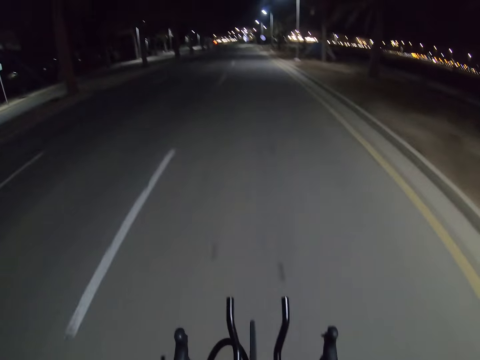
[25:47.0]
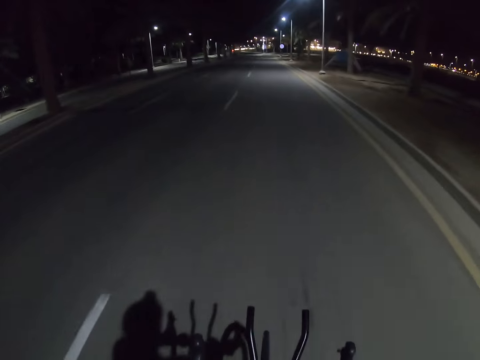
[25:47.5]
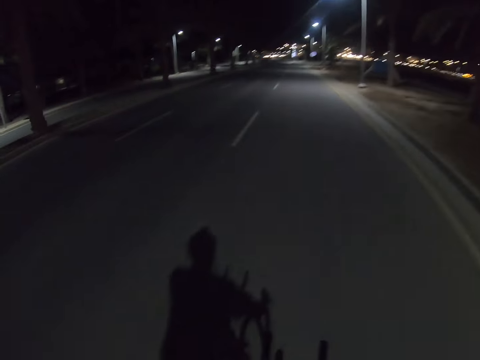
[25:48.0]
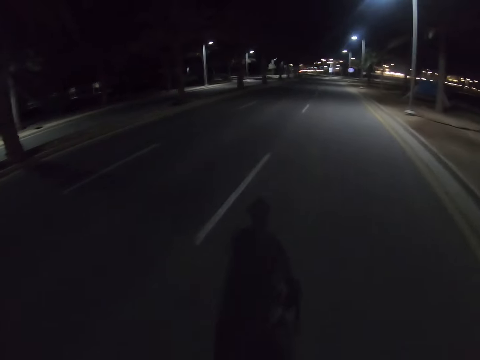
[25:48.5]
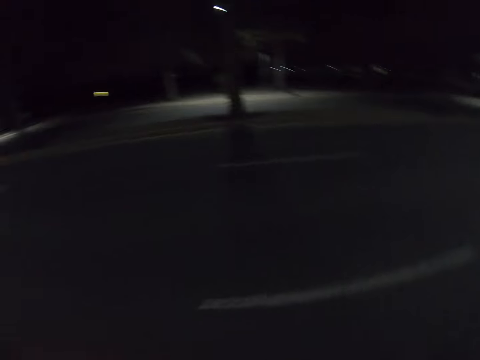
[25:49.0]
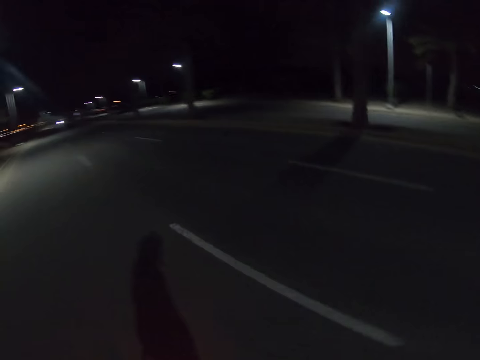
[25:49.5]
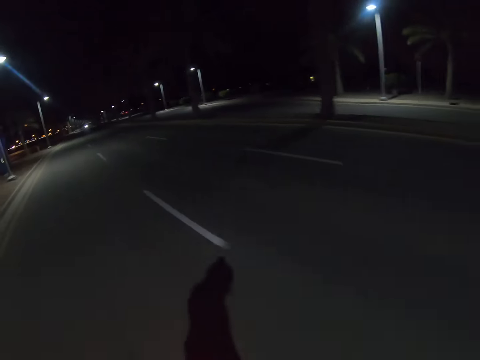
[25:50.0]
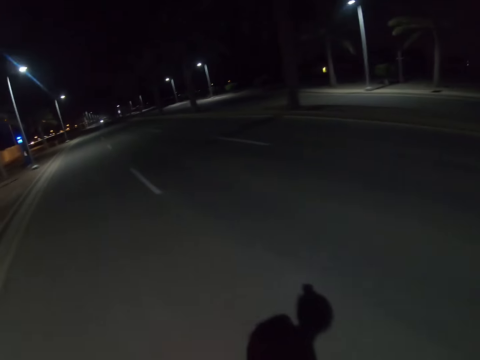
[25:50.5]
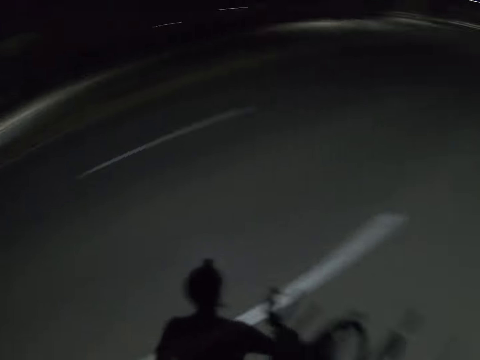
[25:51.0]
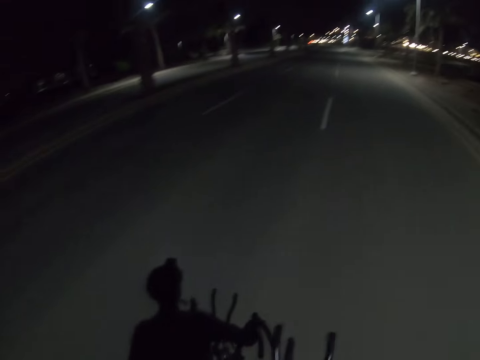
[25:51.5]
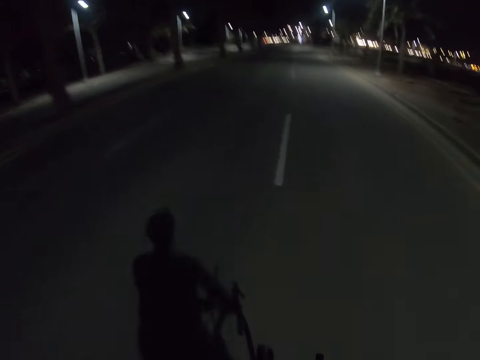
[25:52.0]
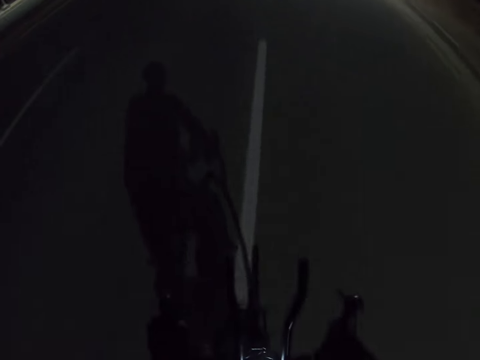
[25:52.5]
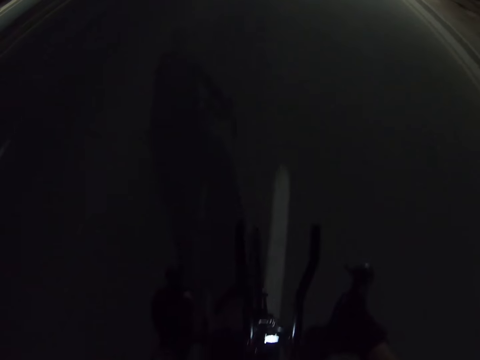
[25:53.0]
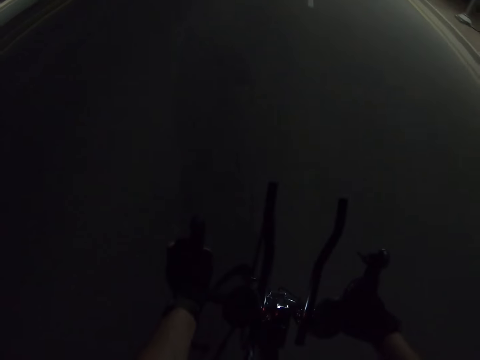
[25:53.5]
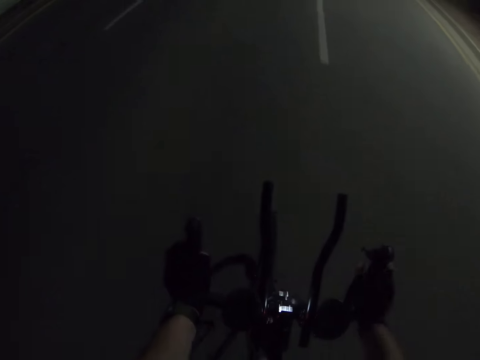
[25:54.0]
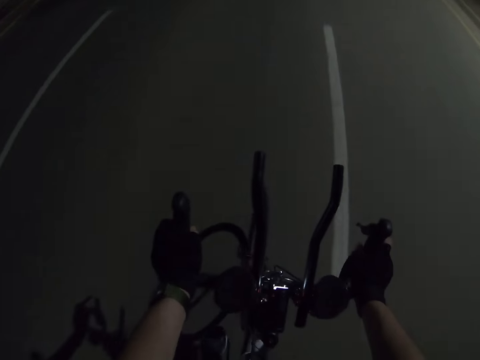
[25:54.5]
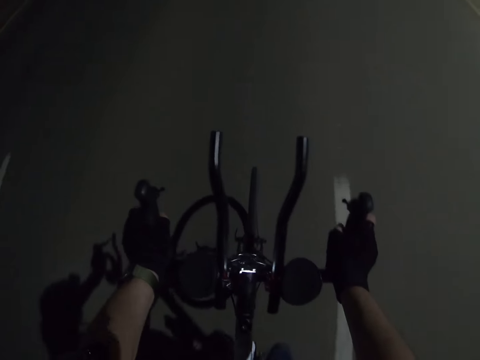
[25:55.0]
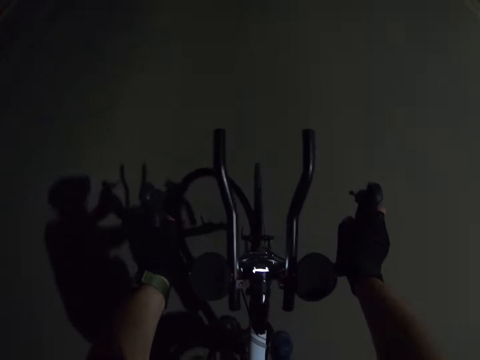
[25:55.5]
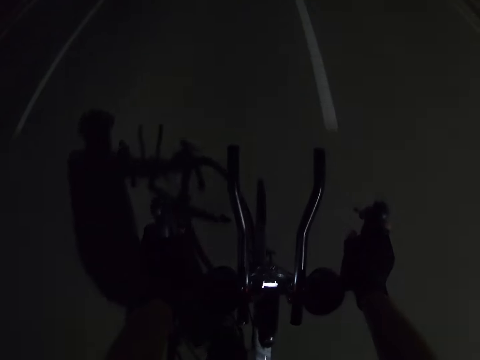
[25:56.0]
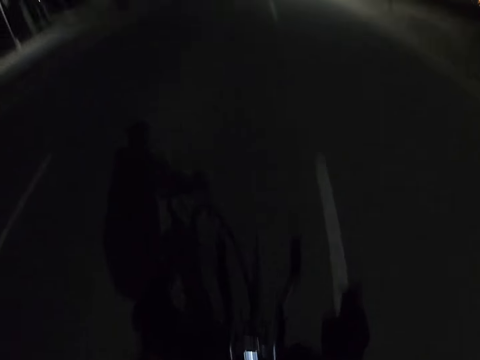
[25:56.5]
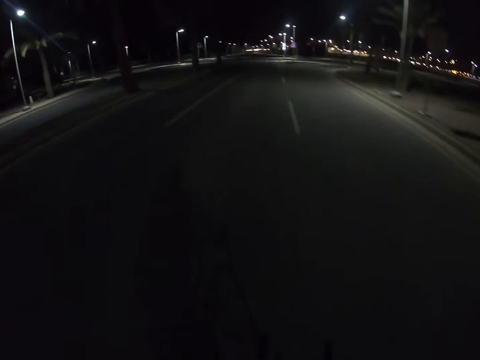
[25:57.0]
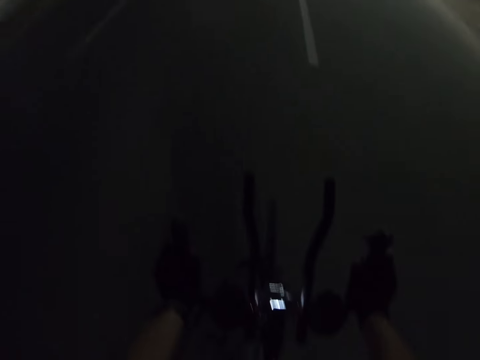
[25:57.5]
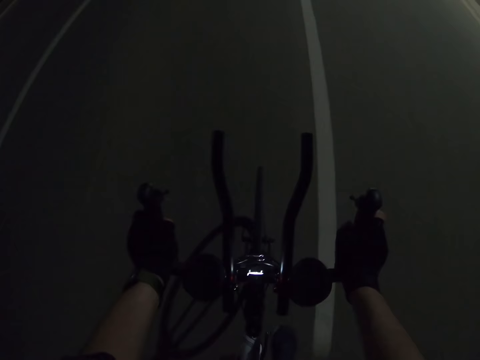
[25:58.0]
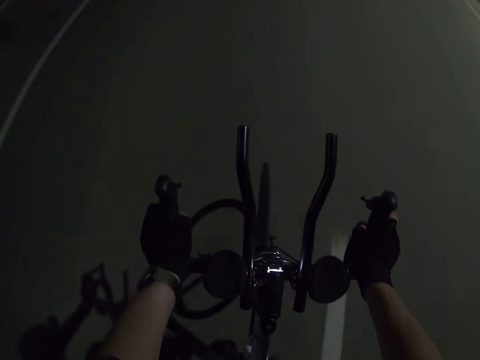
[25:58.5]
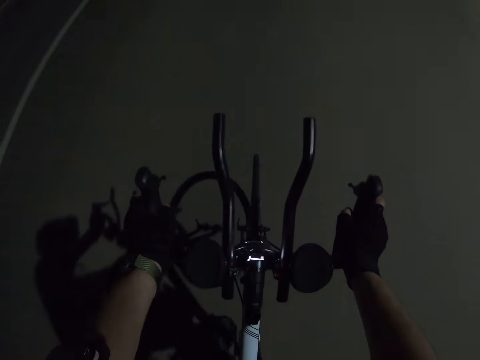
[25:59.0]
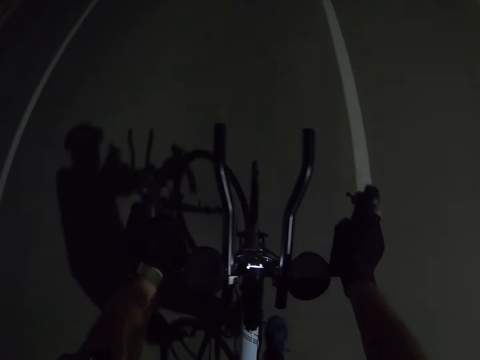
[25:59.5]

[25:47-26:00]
The camera wearer looks around. They ride a bicycle on the road. They straighten a hand on the handle. They ride the bicycle on the road.

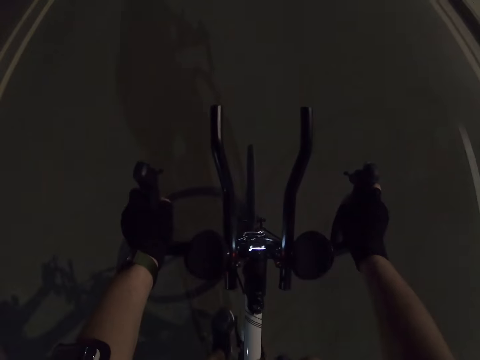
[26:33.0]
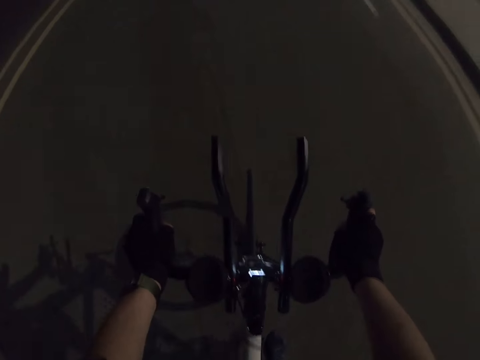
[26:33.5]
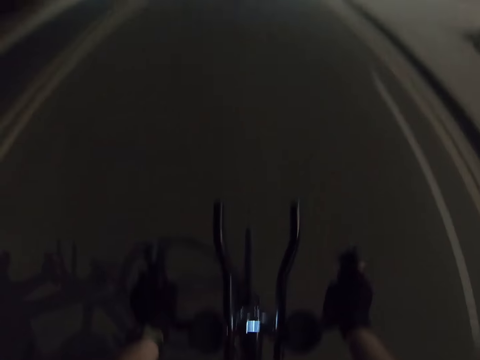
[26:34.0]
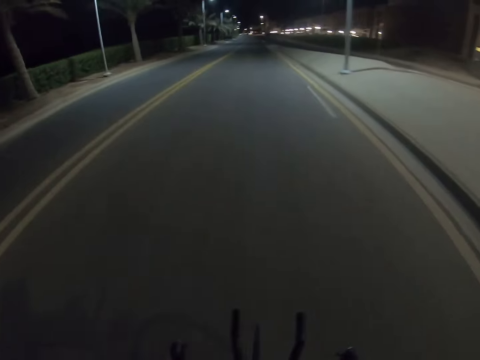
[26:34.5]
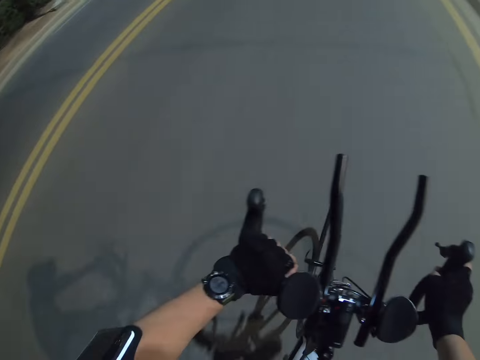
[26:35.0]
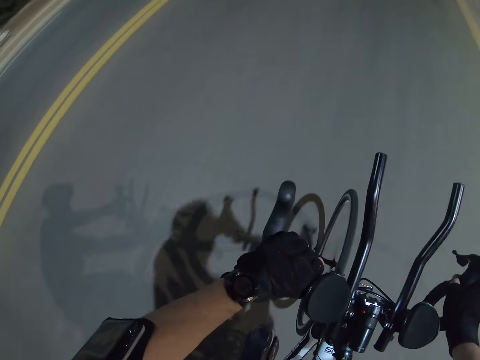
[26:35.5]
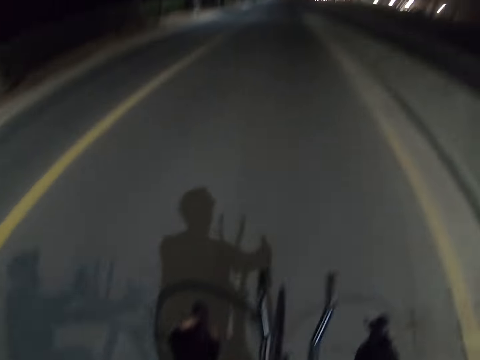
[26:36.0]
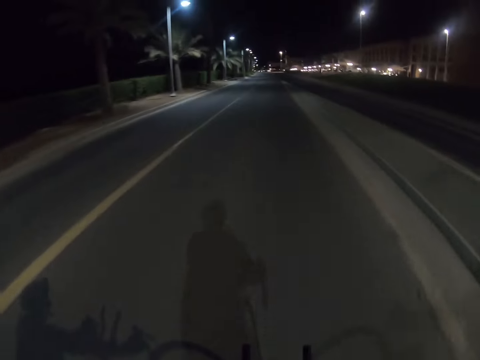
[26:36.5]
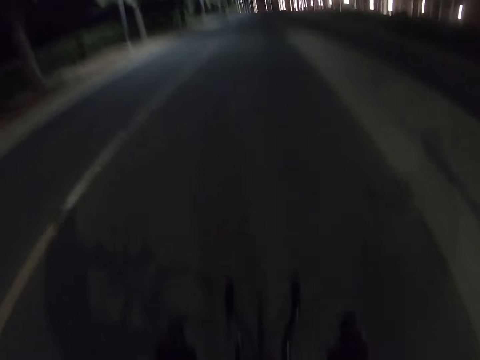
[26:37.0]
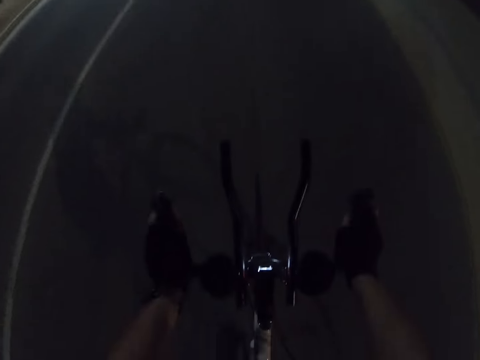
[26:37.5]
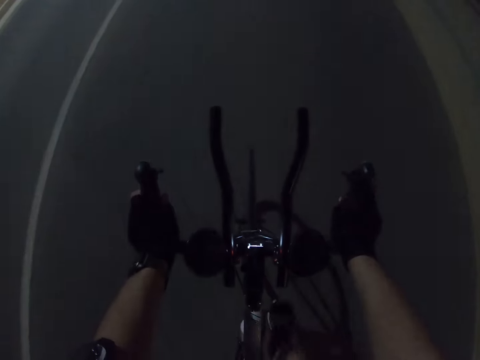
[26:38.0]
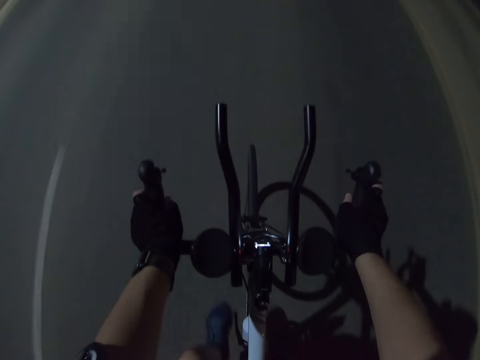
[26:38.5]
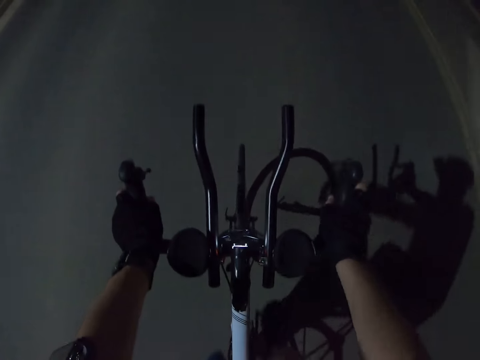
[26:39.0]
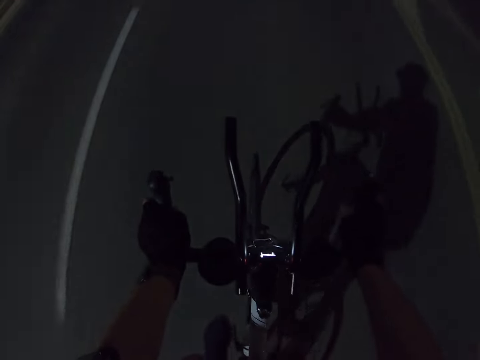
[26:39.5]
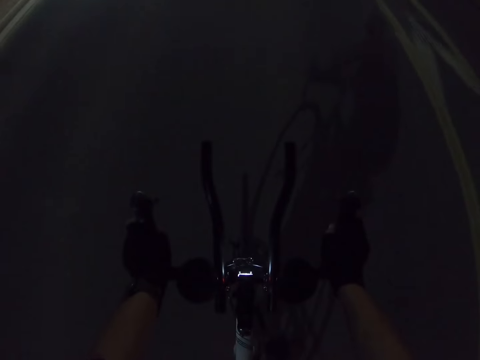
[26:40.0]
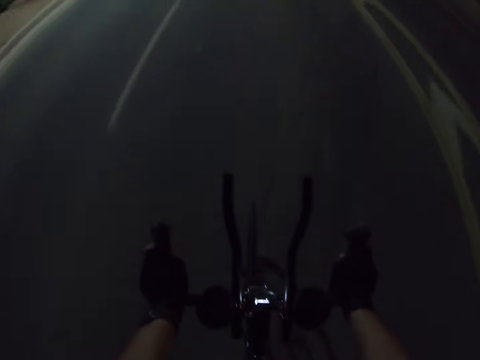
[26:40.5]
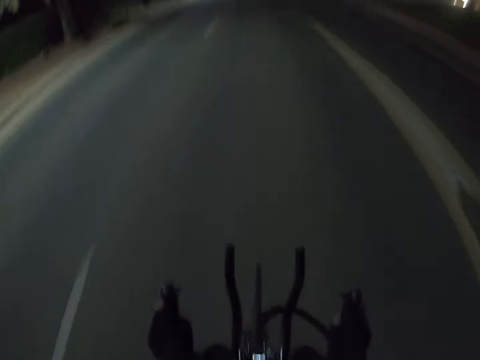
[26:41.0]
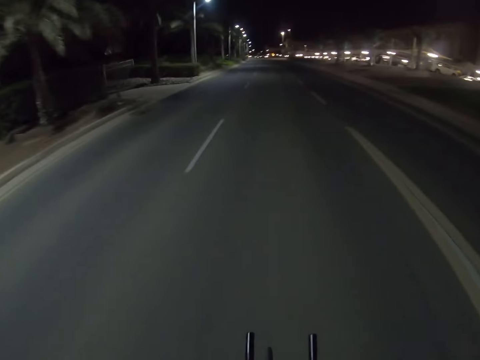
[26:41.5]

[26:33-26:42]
The camera wearer checks the watch on the left hand. They ride a bicycle on the road.

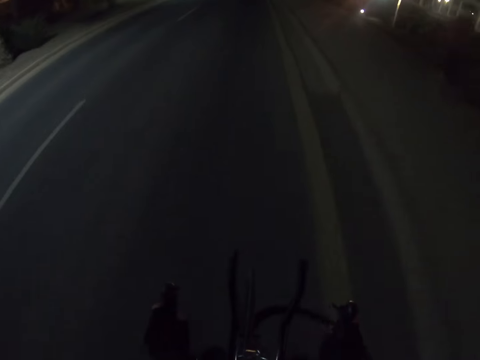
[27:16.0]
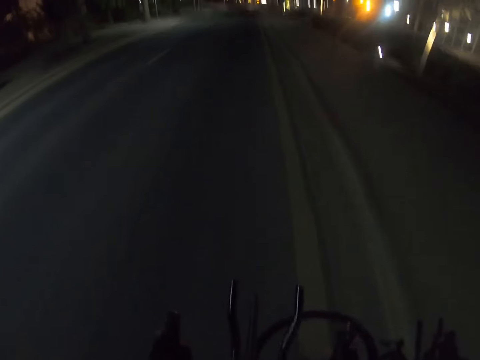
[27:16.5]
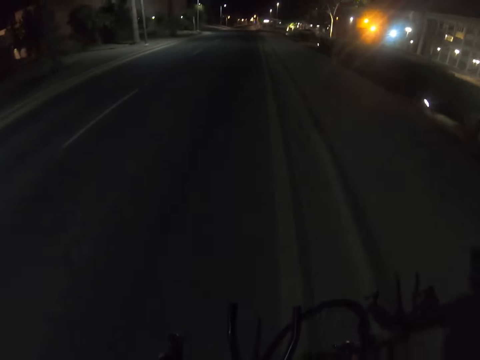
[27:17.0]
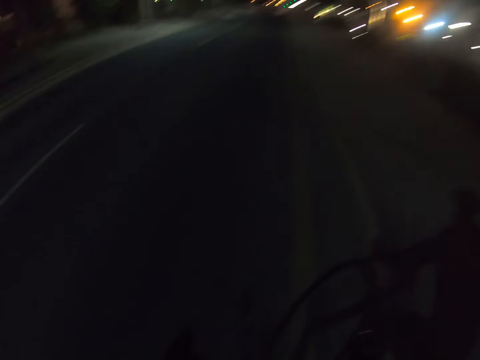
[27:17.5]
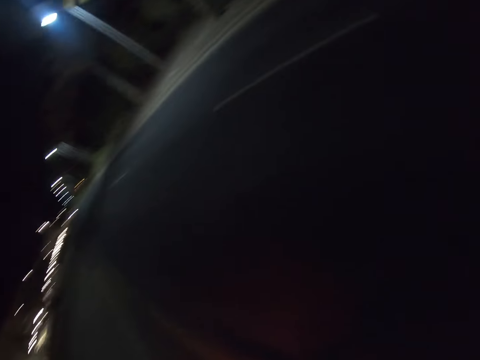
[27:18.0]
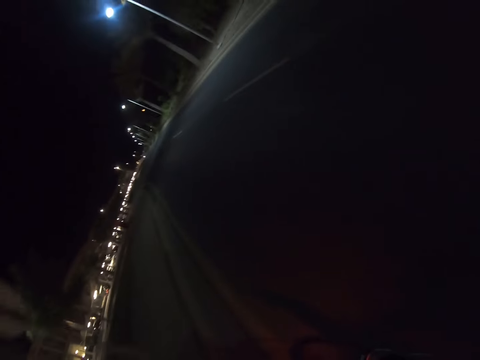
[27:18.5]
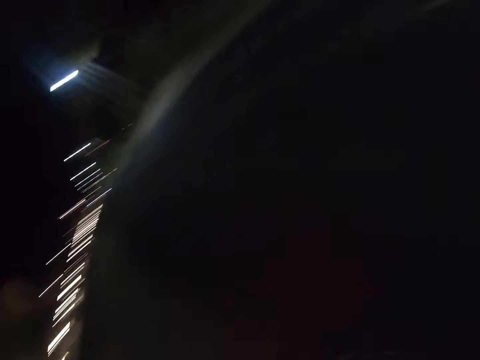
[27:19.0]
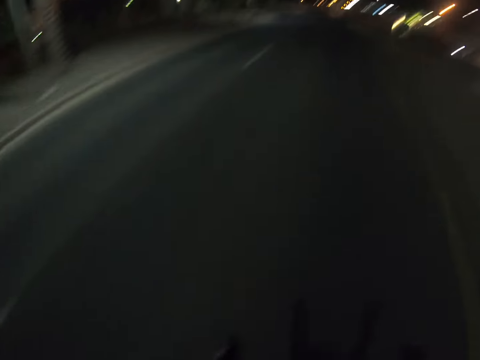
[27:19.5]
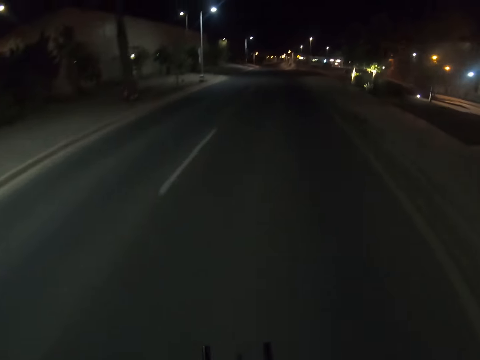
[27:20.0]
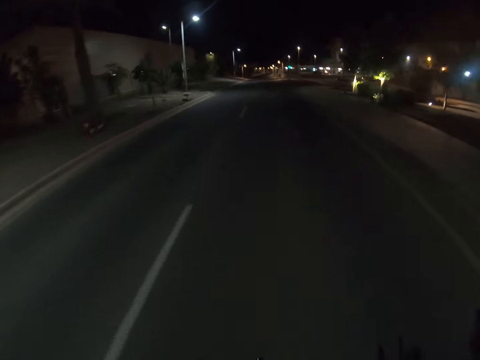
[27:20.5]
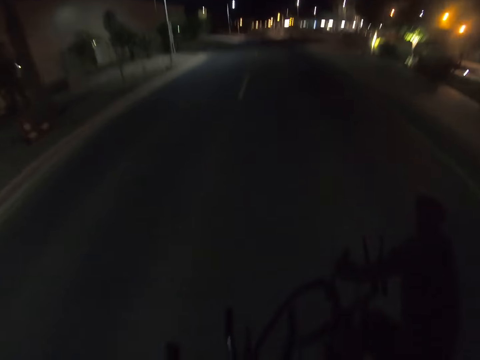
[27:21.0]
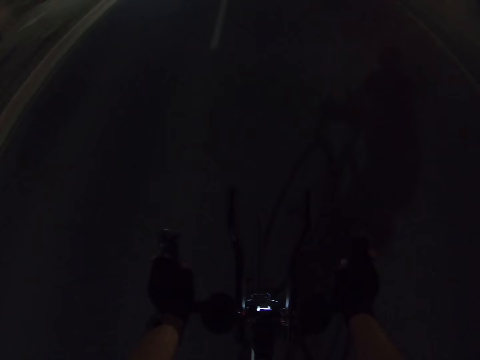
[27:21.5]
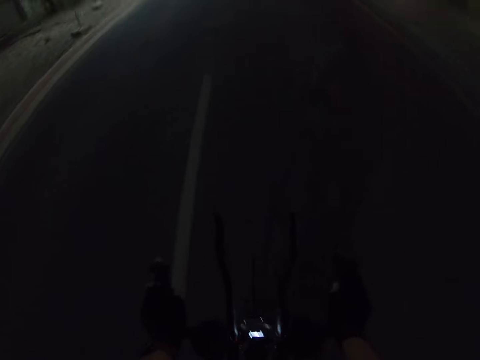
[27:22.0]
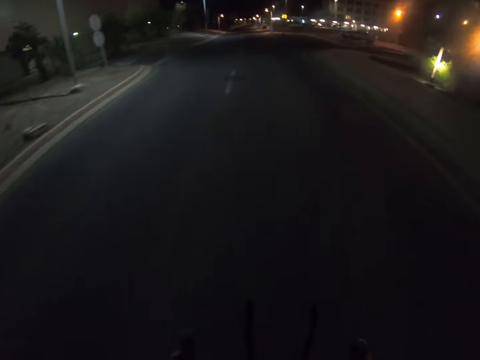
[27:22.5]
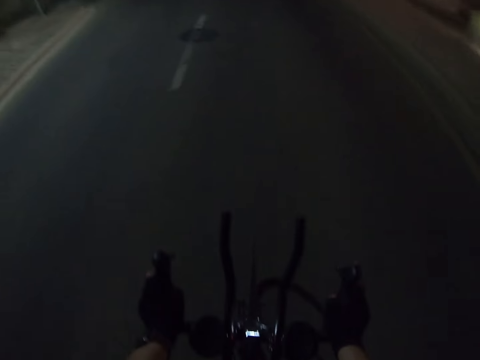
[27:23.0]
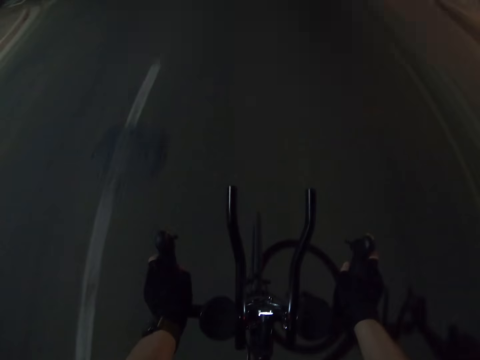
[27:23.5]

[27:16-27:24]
The camera wearer looks around. They ride a bicycle on the road.
